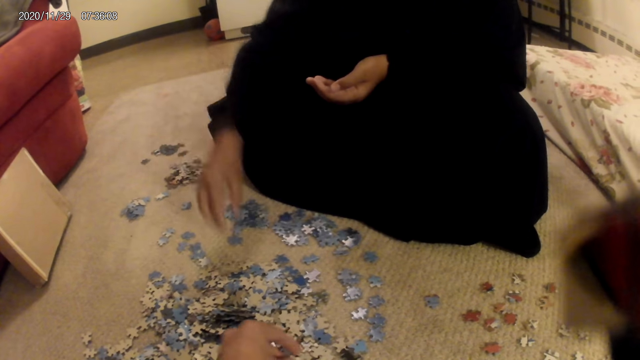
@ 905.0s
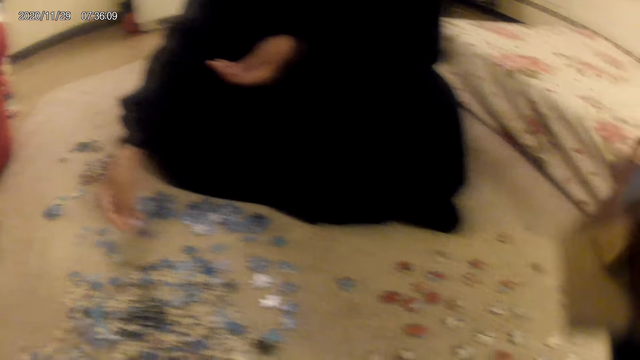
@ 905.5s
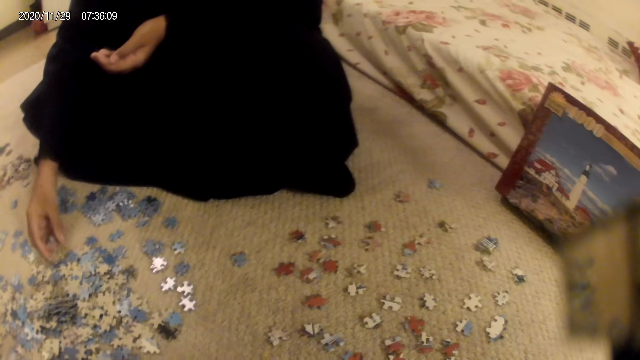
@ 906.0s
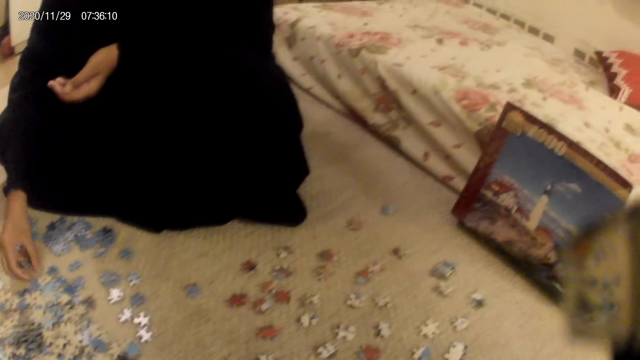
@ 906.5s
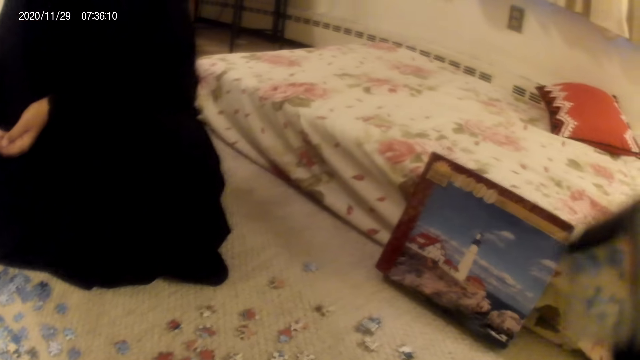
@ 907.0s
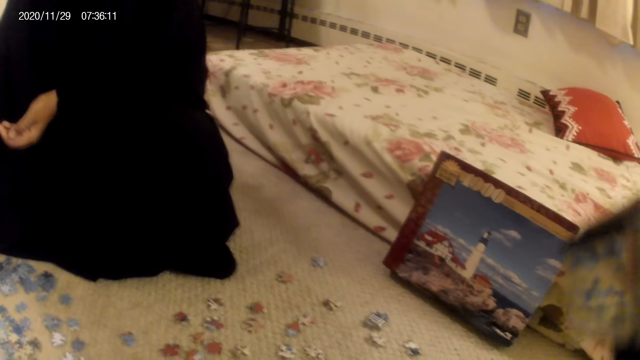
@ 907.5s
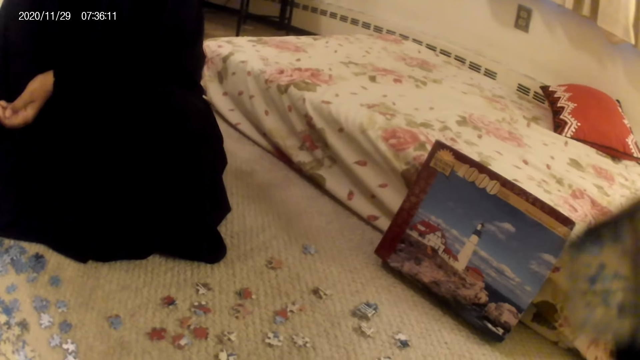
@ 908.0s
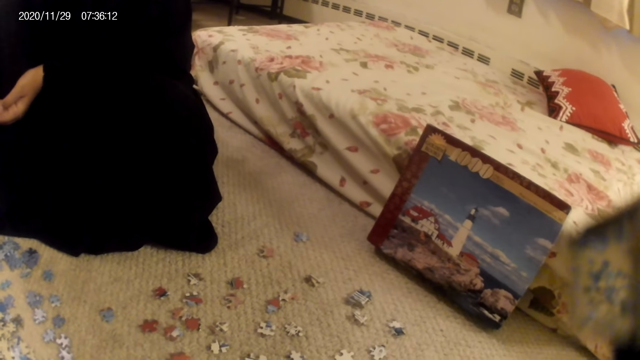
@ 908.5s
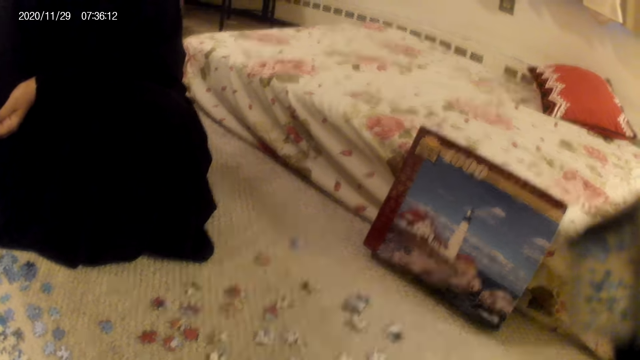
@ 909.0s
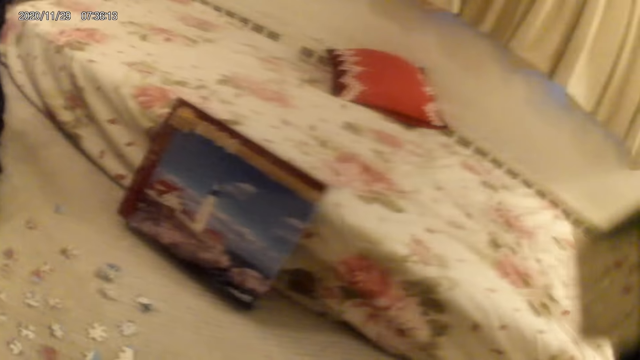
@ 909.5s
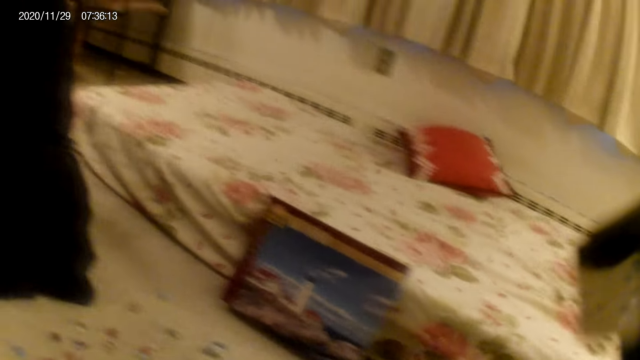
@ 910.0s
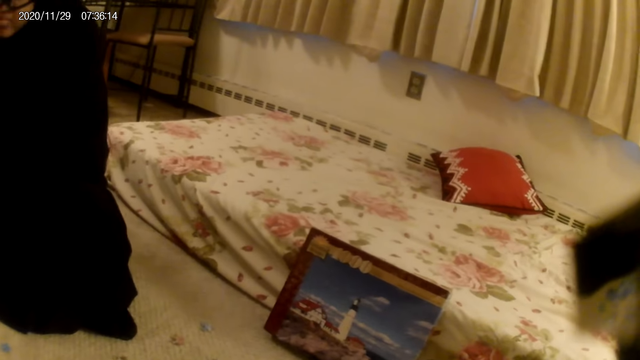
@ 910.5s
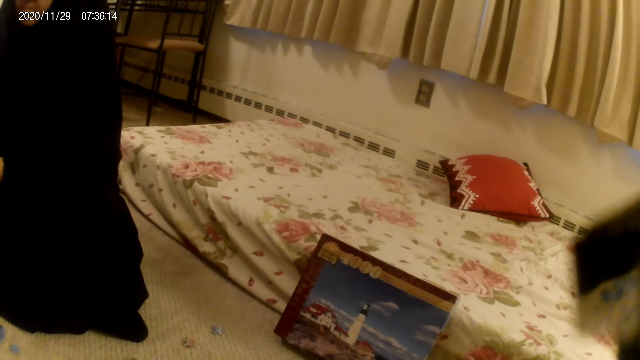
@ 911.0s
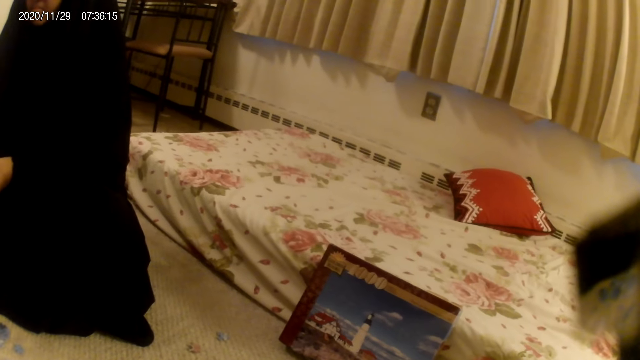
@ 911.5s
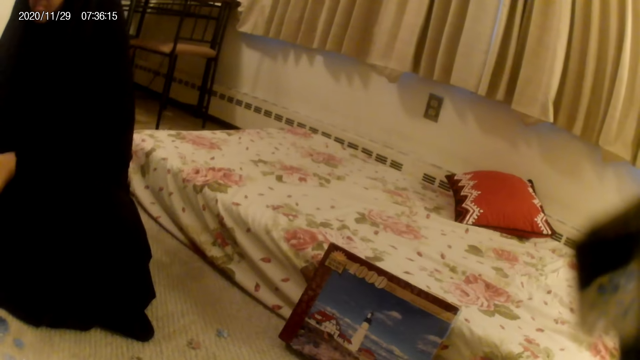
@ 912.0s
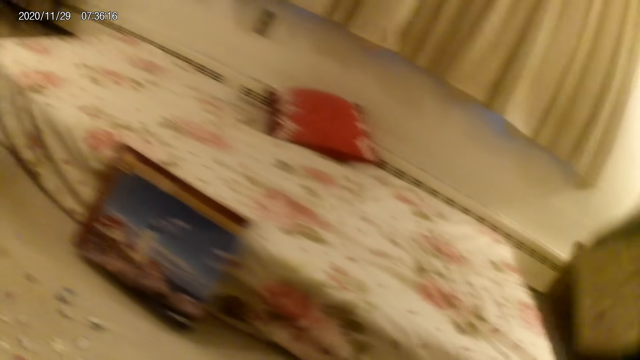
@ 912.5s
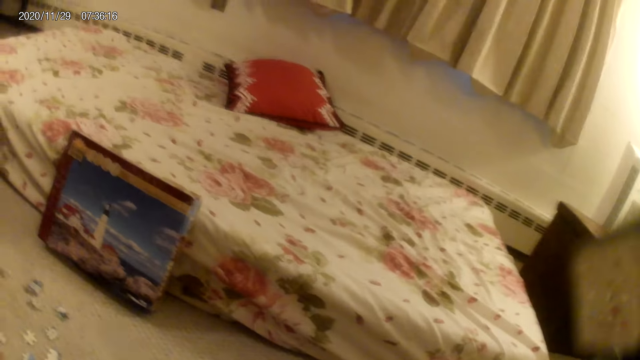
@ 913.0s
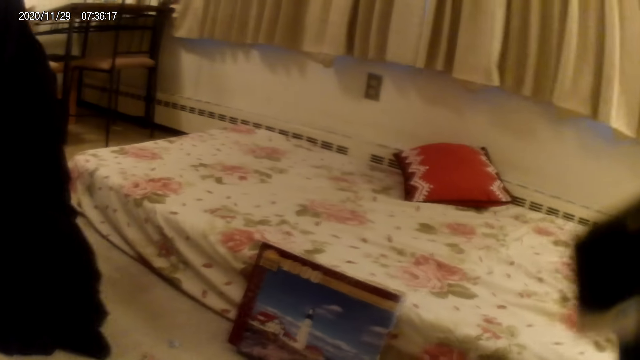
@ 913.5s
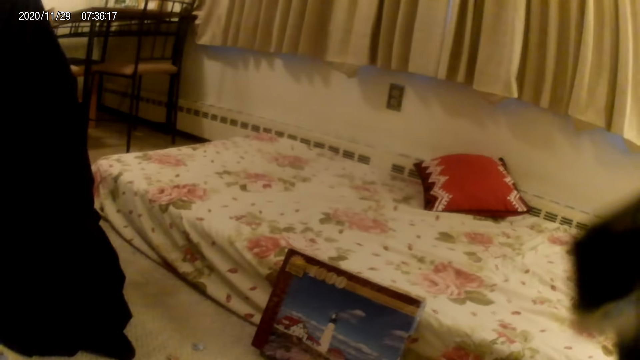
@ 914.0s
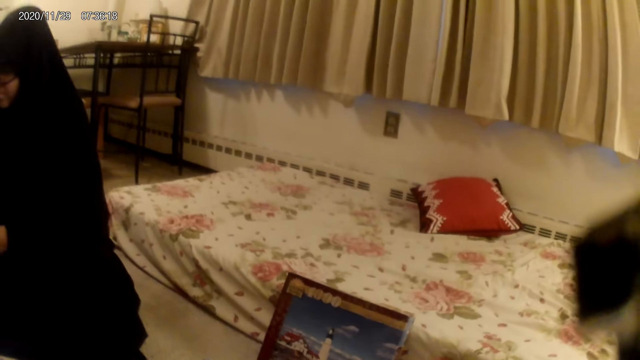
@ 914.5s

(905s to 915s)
A woman sorts cards on the floor. The camera wearer does something. They look around. The woman does something. The camera wearer looks around.

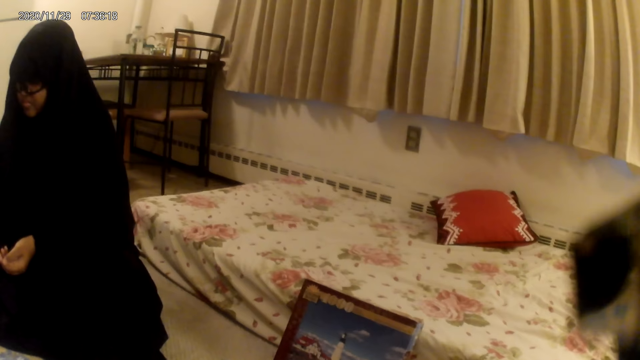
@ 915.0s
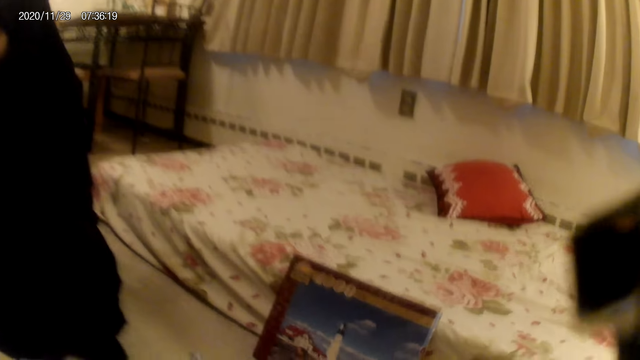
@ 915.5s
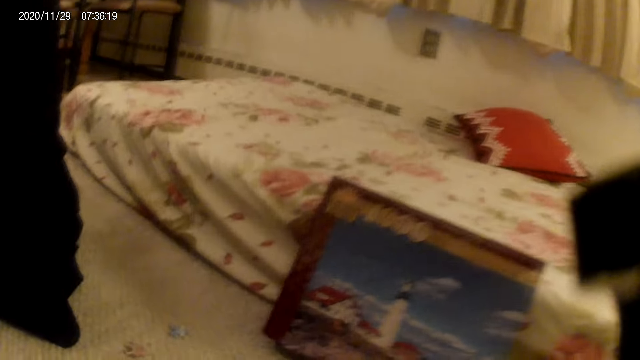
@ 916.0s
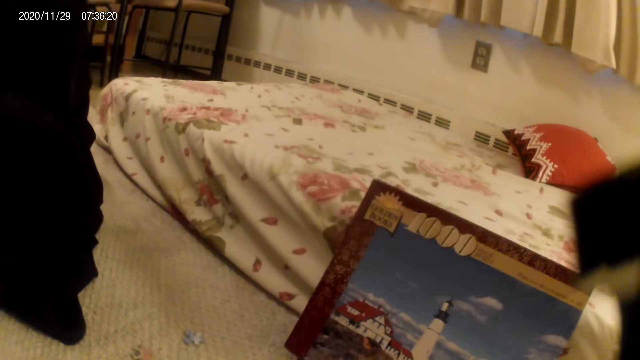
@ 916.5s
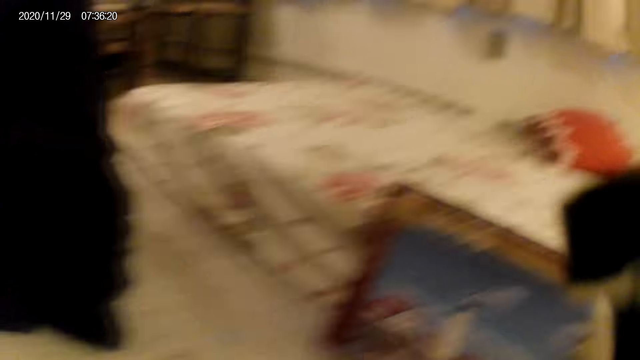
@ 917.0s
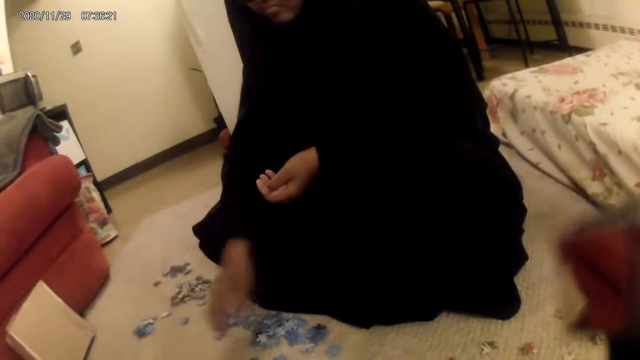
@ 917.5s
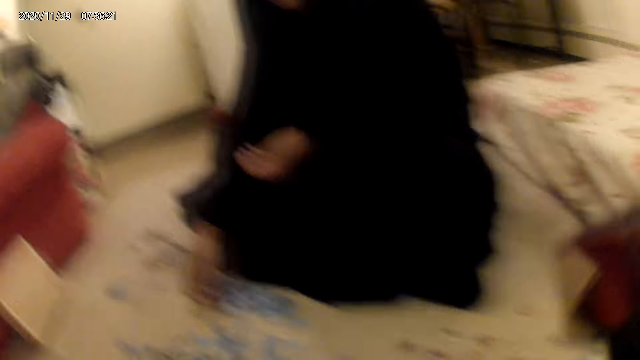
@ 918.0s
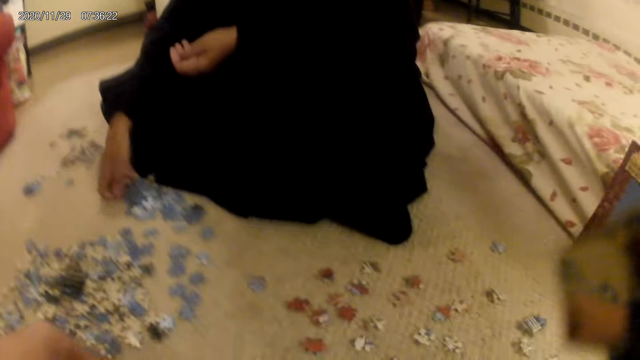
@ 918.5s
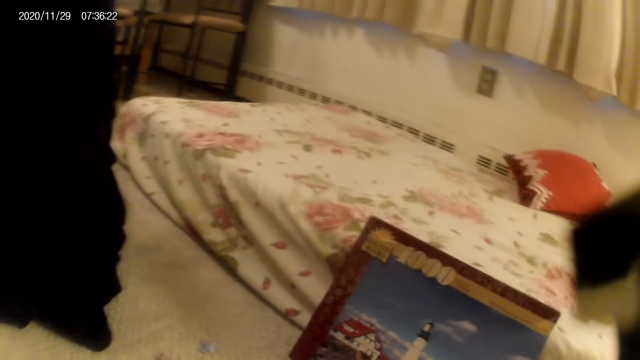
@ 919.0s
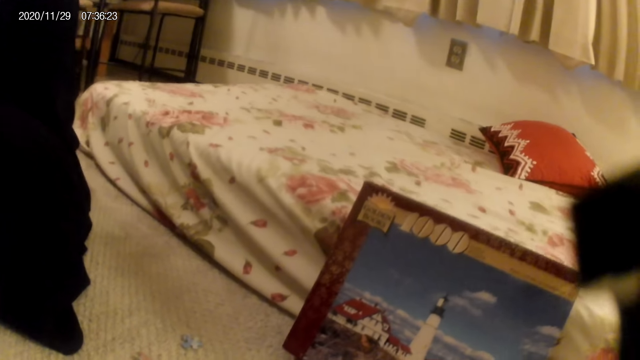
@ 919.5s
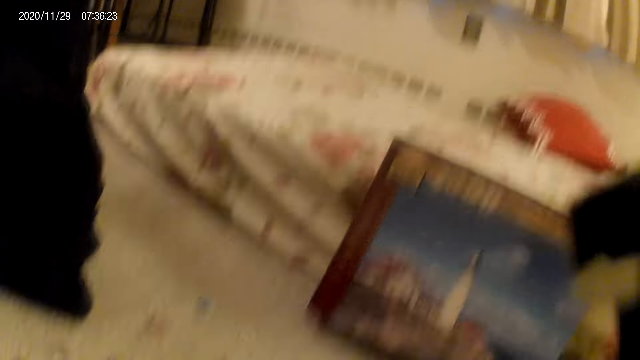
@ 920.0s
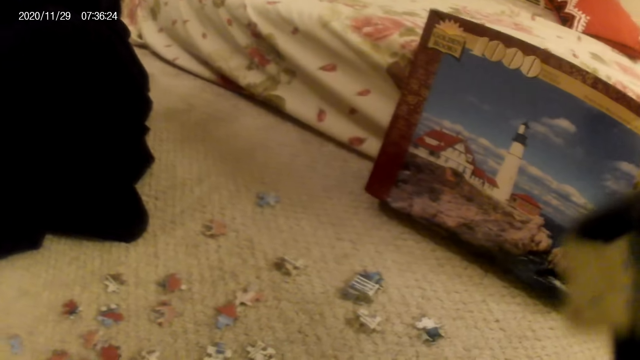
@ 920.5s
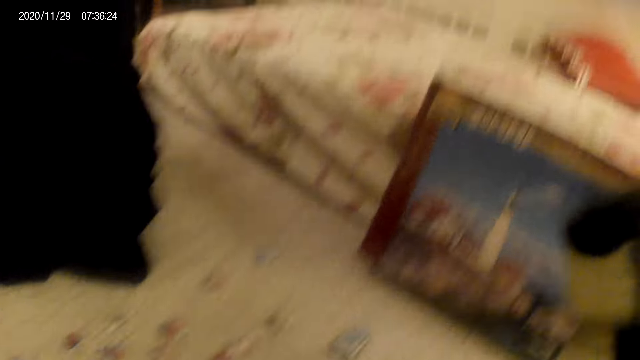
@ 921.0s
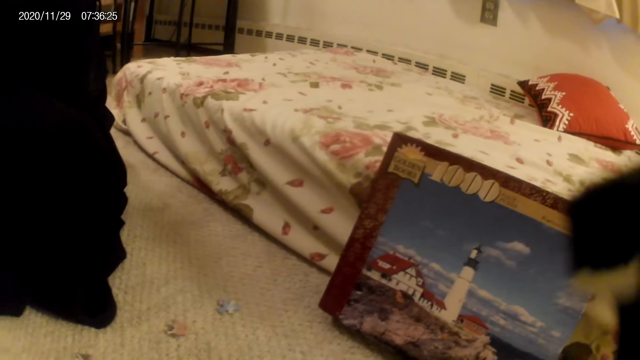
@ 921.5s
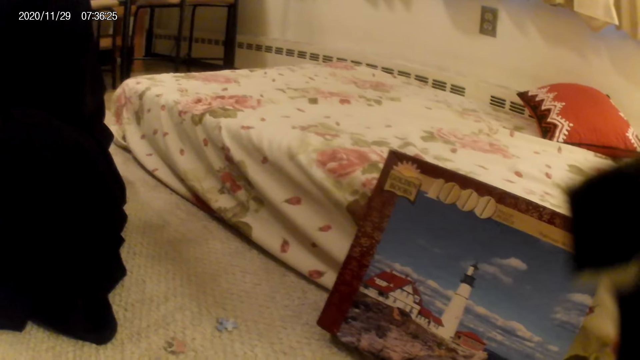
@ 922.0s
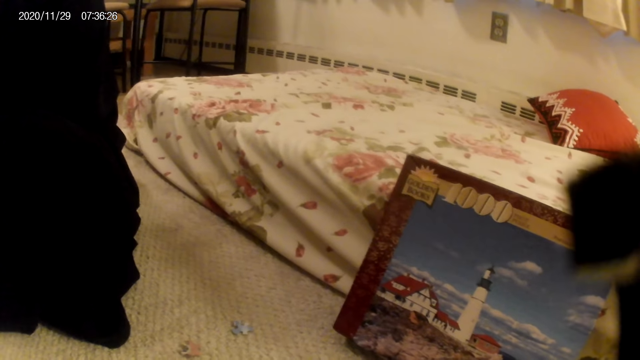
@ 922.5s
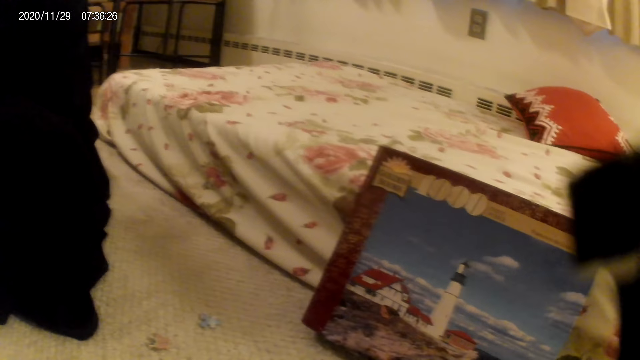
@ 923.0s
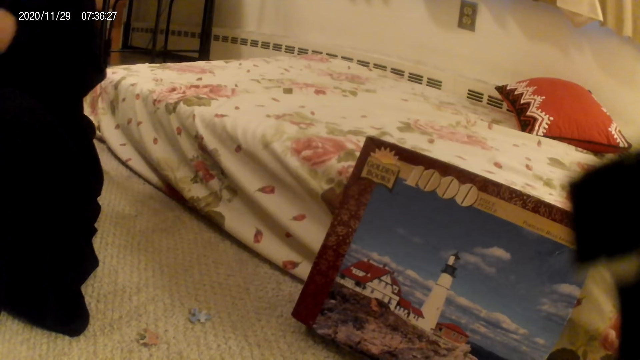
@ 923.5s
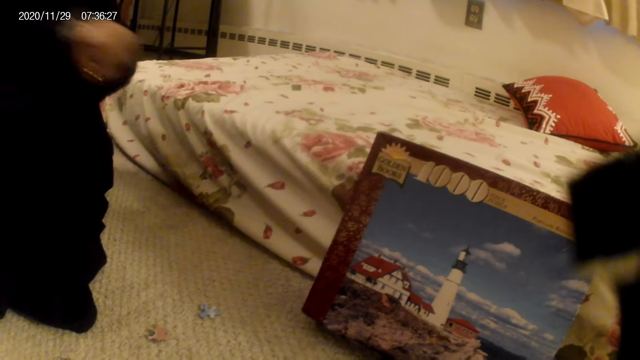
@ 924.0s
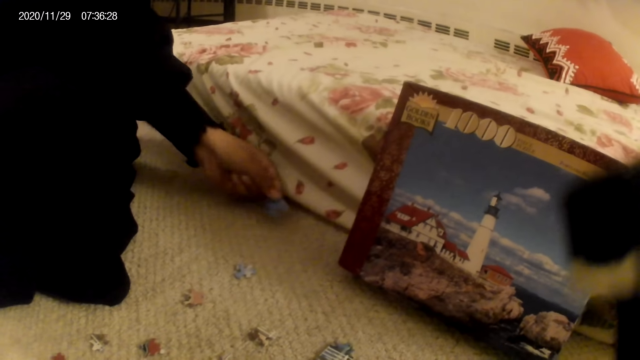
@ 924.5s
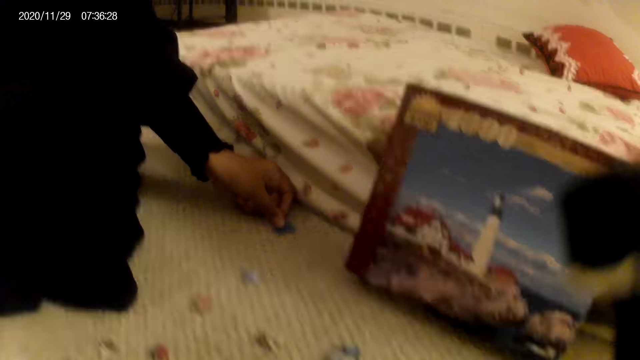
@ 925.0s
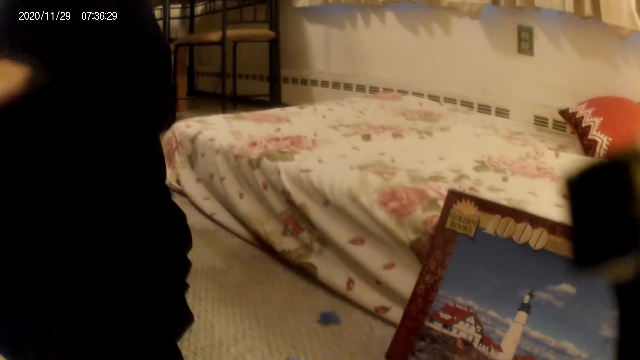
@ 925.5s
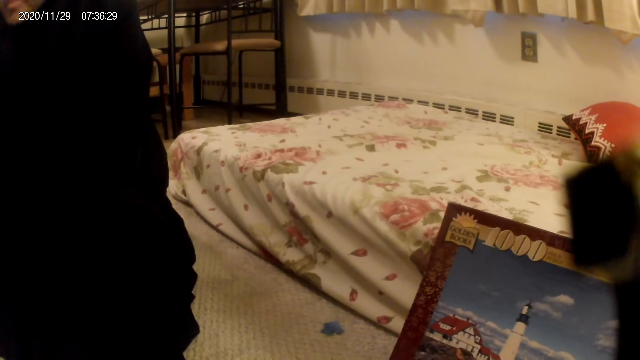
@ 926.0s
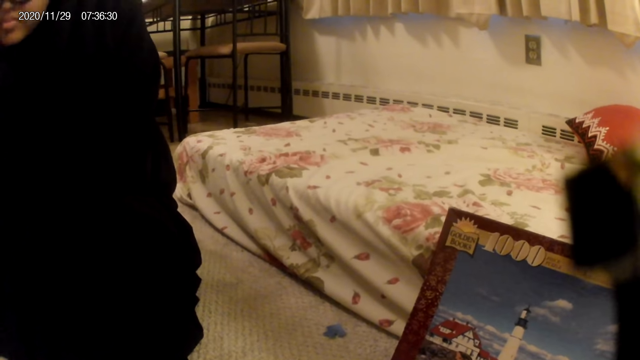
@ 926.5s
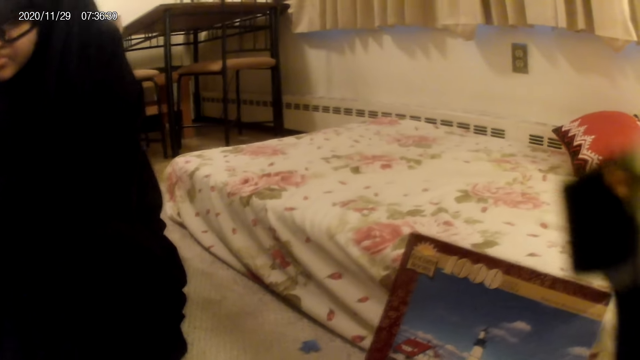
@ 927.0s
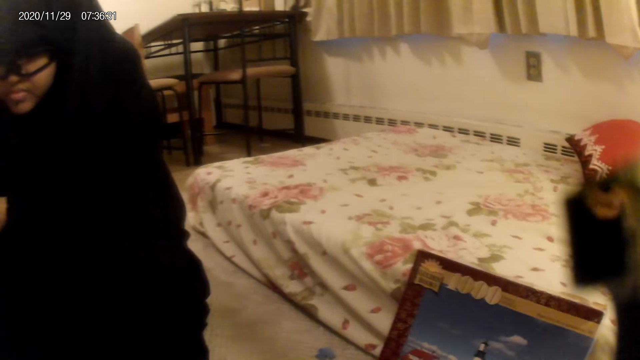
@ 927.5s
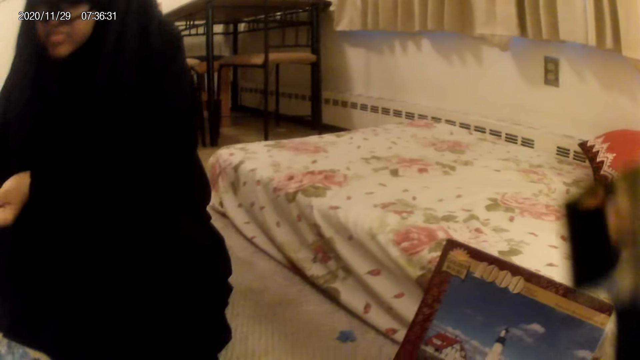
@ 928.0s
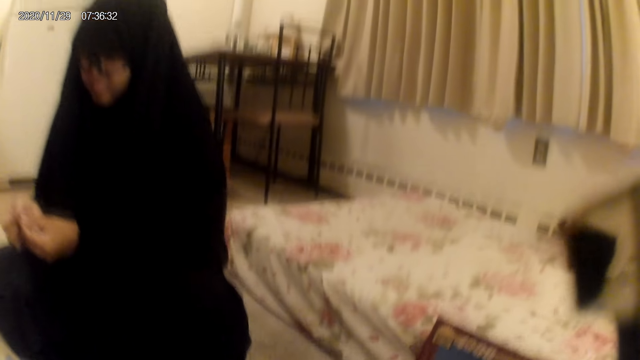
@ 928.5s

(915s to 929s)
A woman does something. The camera wearer does something. They look around. The woman moves cards on the floor. The camera wearer looks around. The woman does something. The camera wearer does something. The woman places a card on the floor. The woman does something. The camera wearer does something.
